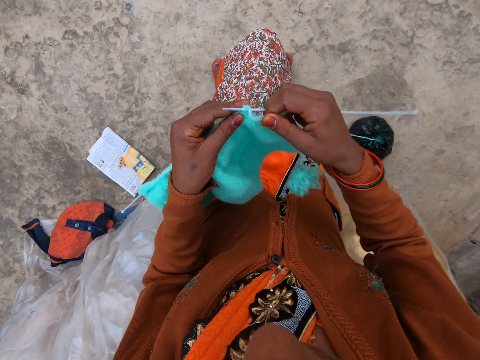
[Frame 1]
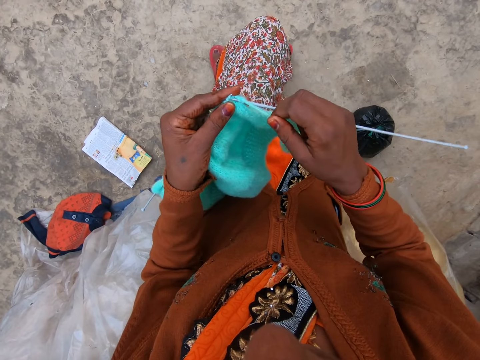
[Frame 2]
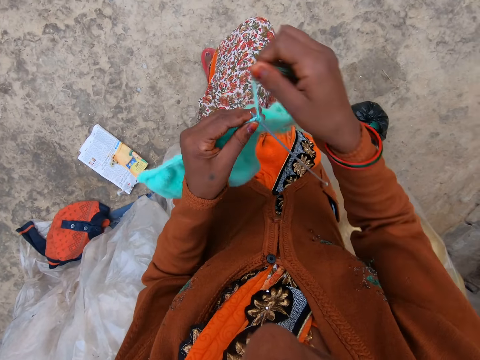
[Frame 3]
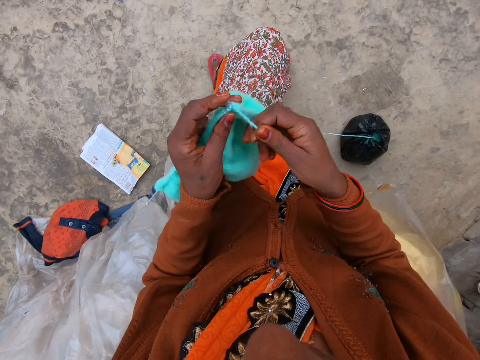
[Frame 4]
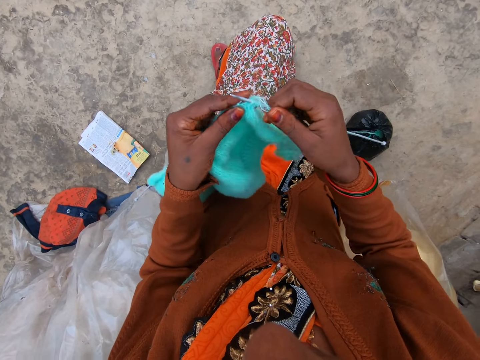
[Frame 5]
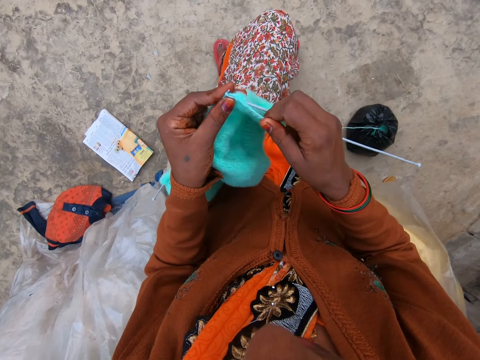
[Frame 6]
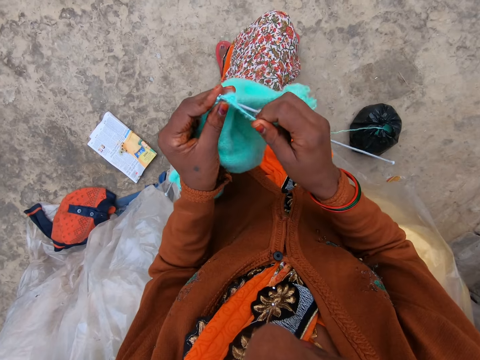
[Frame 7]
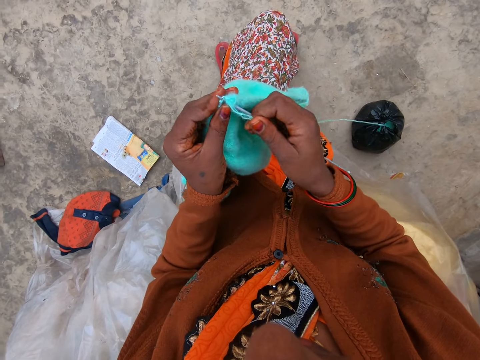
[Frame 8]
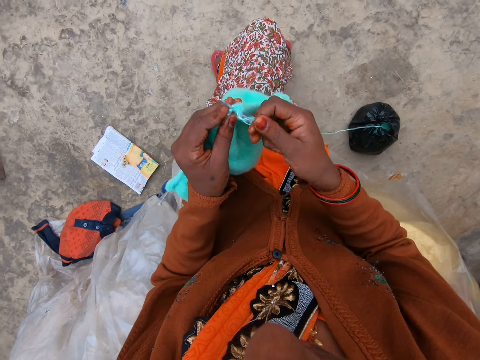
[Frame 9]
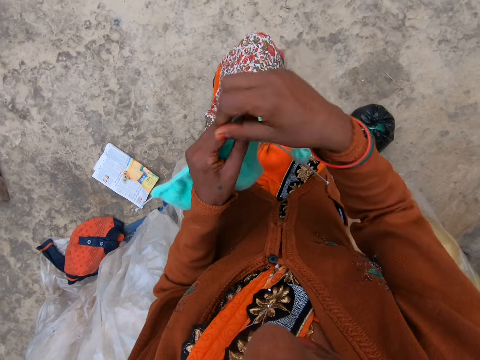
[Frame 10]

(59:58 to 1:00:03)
The camera wearer knits a garment using a yarn and knitting needles.

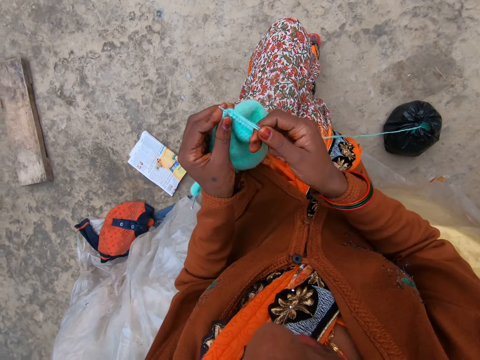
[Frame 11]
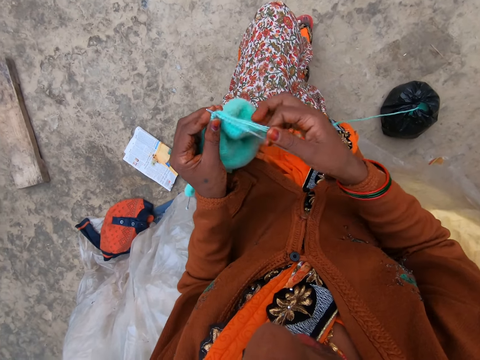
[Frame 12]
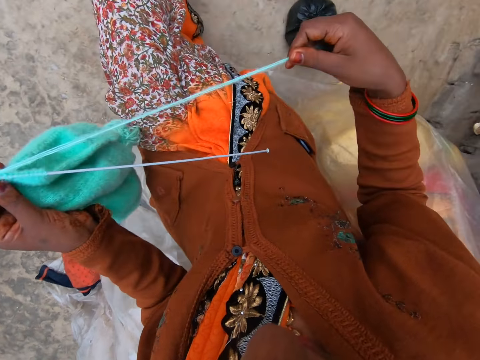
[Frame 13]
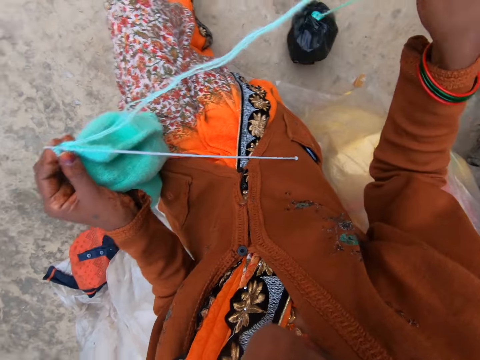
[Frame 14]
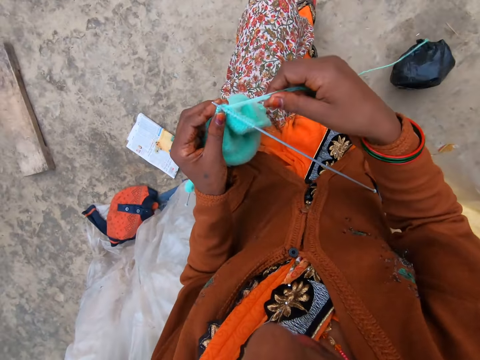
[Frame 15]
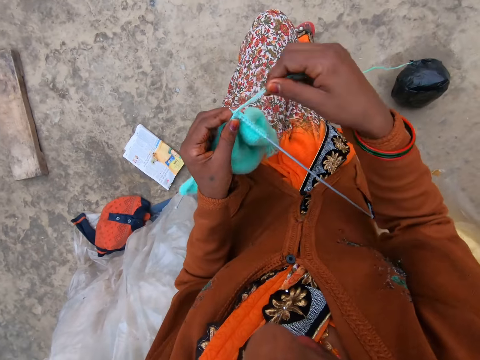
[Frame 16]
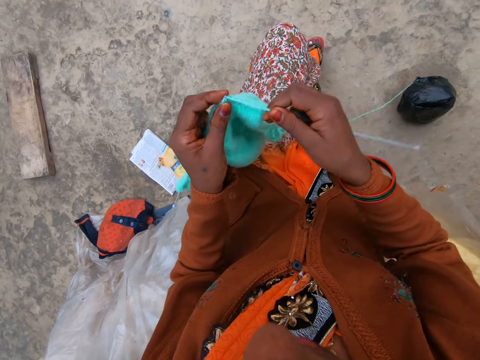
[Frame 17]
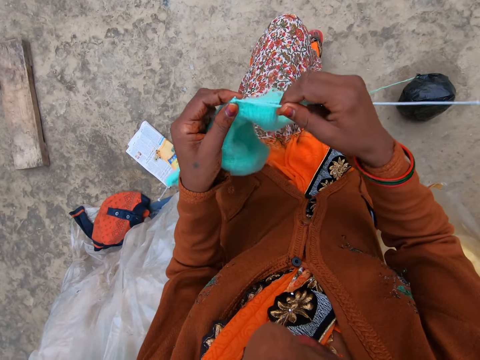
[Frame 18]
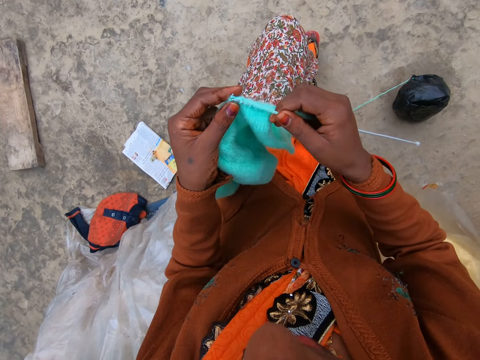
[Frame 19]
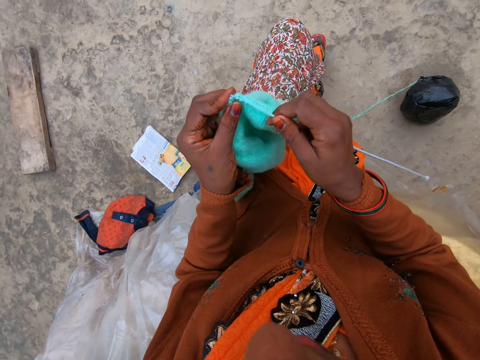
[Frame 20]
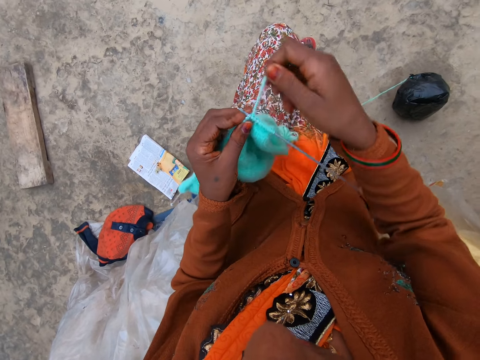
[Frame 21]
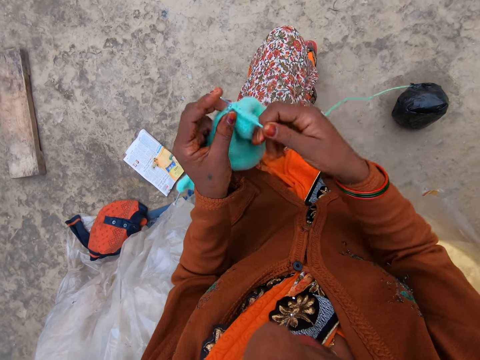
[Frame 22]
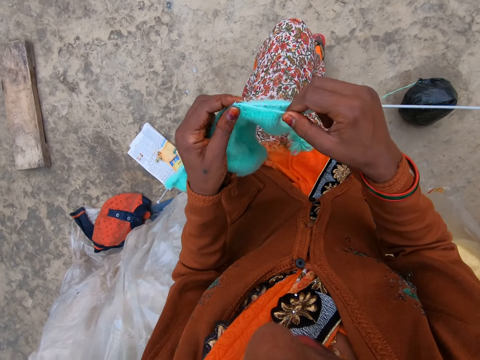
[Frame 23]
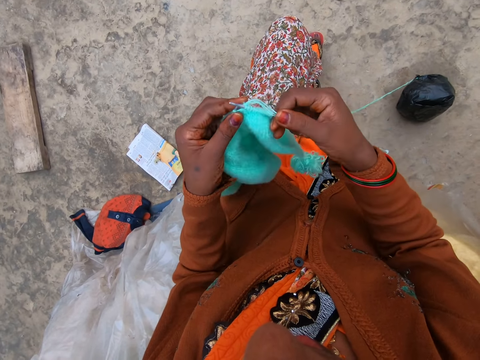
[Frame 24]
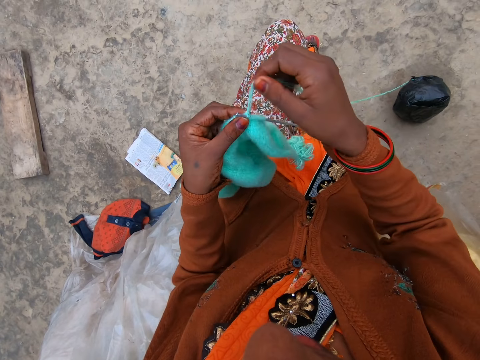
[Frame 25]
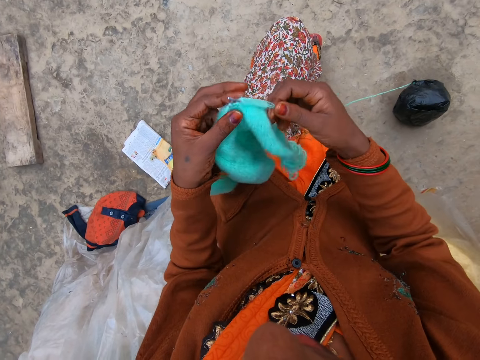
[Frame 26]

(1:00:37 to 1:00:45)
The camera wearer pulls the yarn. They knit a garment using the yarn and knitting needles.

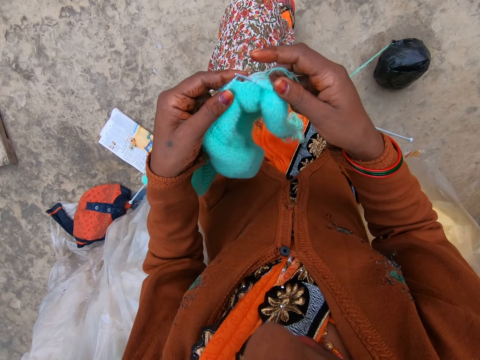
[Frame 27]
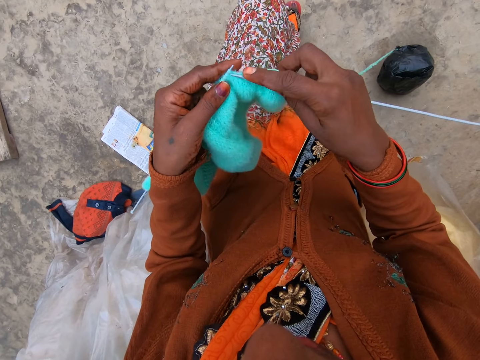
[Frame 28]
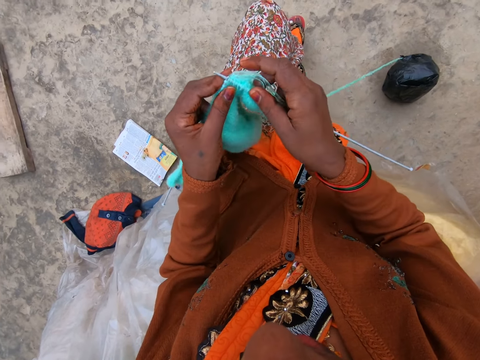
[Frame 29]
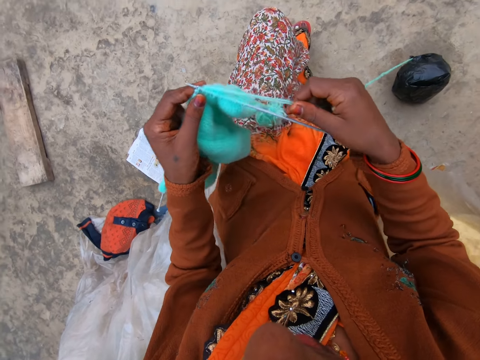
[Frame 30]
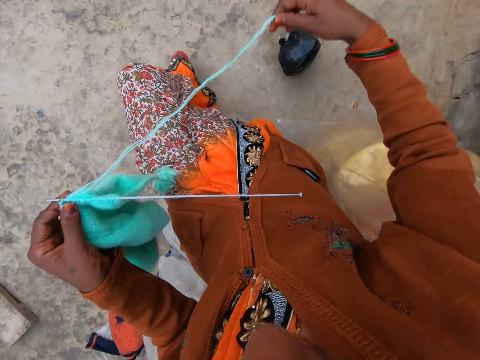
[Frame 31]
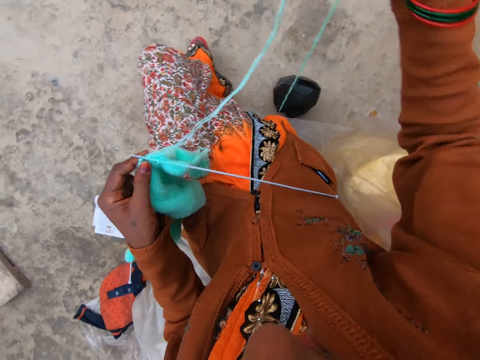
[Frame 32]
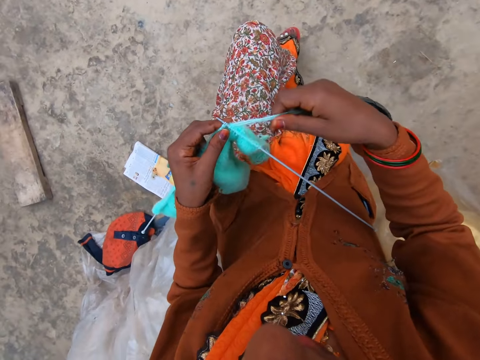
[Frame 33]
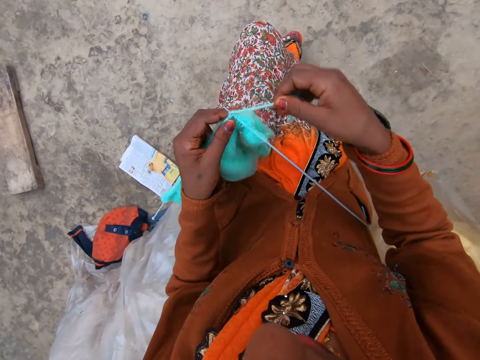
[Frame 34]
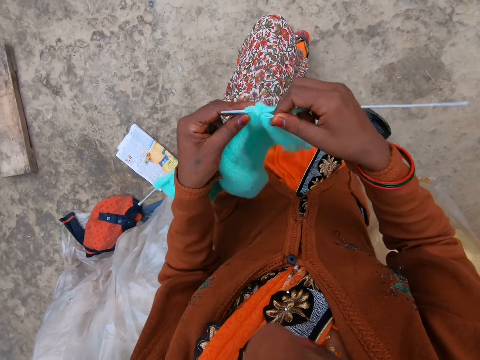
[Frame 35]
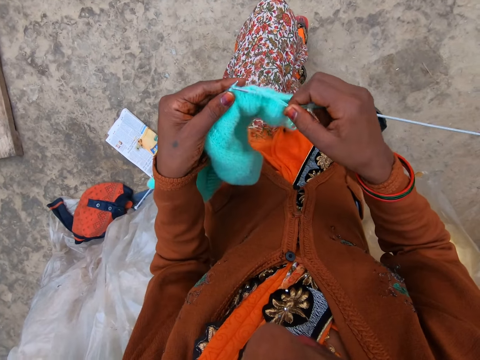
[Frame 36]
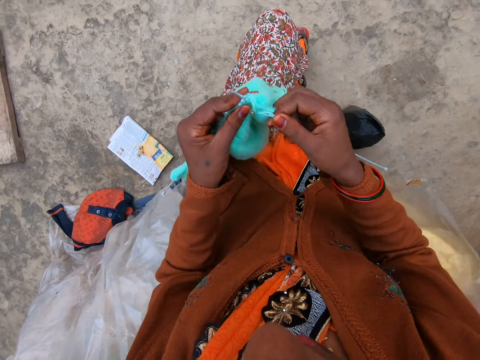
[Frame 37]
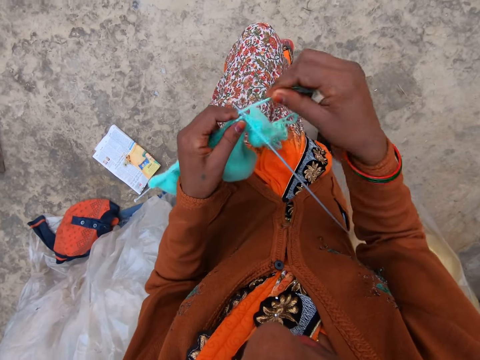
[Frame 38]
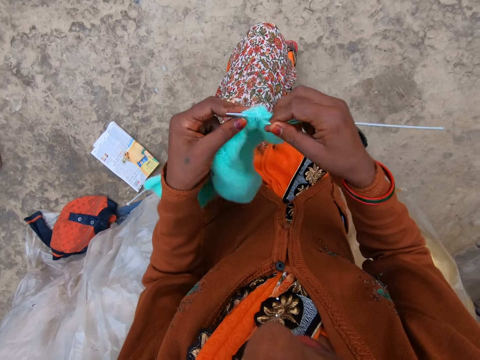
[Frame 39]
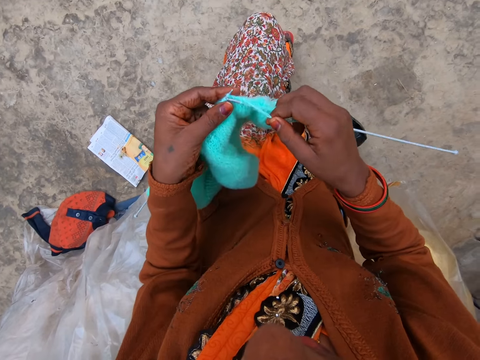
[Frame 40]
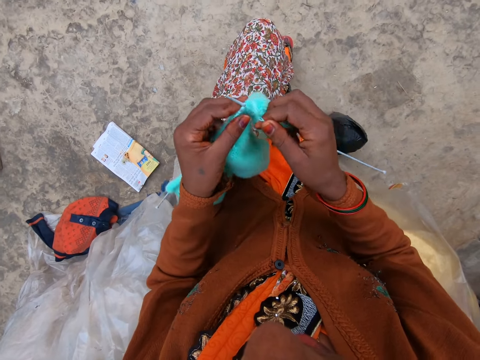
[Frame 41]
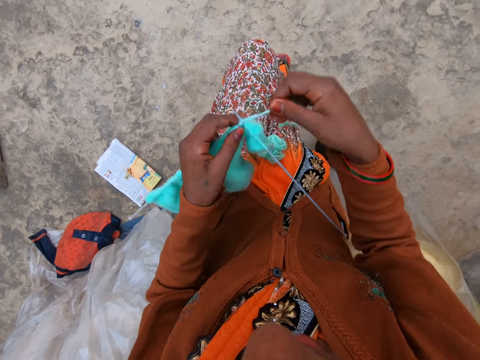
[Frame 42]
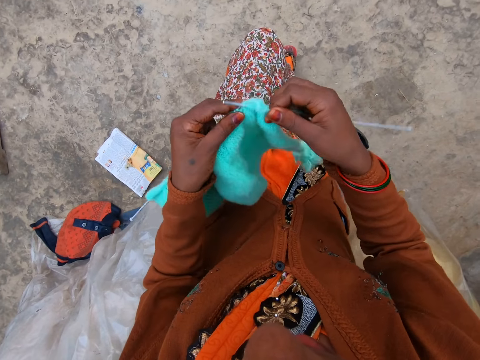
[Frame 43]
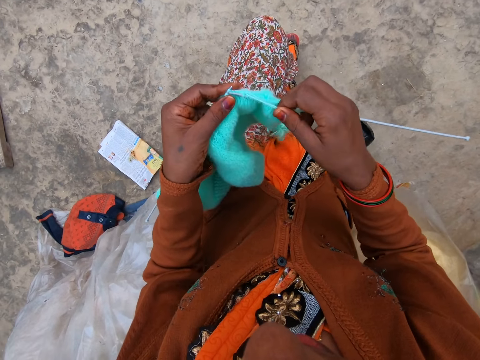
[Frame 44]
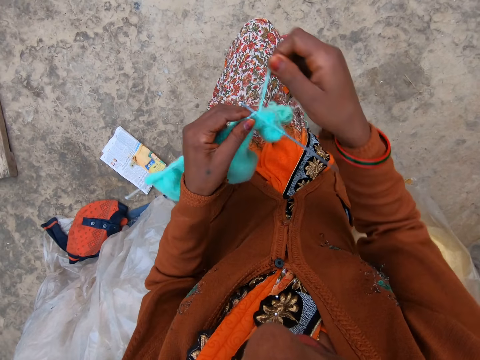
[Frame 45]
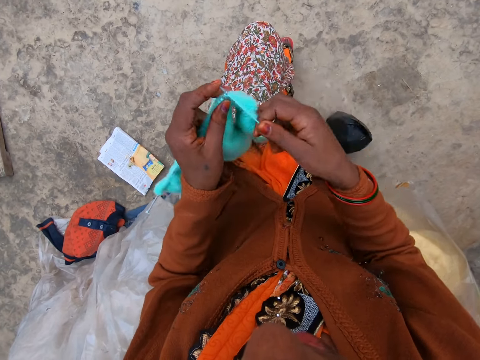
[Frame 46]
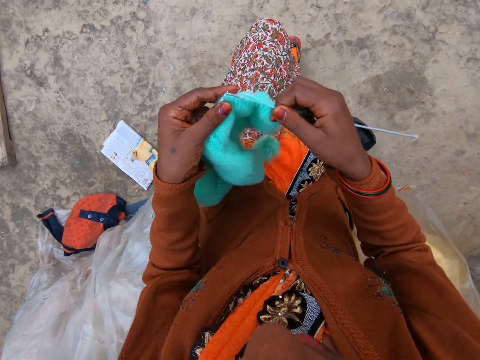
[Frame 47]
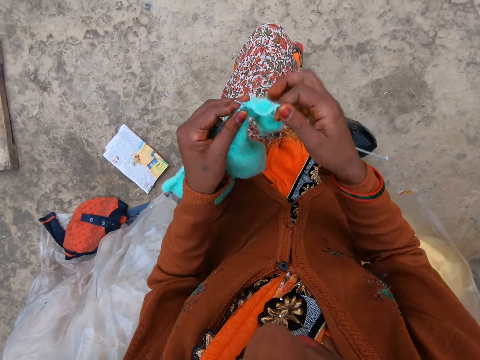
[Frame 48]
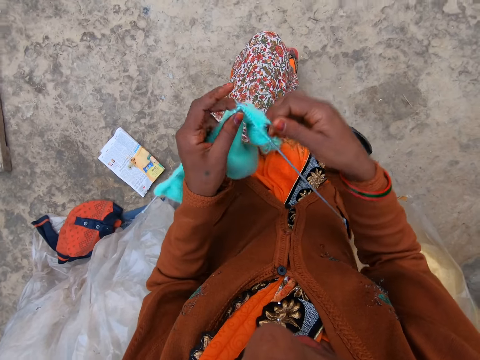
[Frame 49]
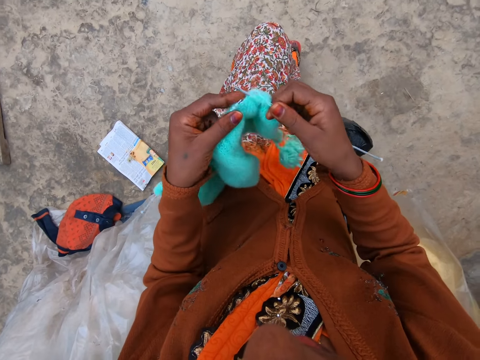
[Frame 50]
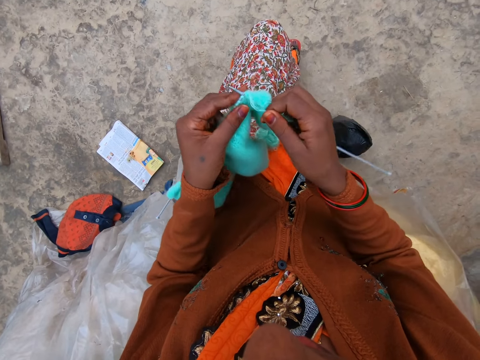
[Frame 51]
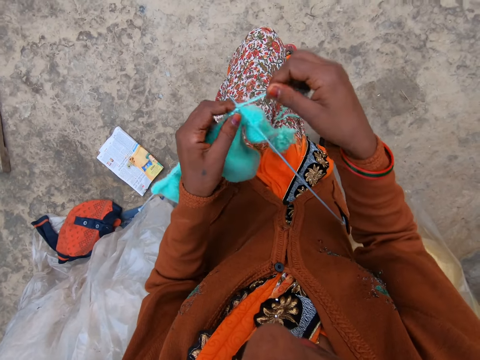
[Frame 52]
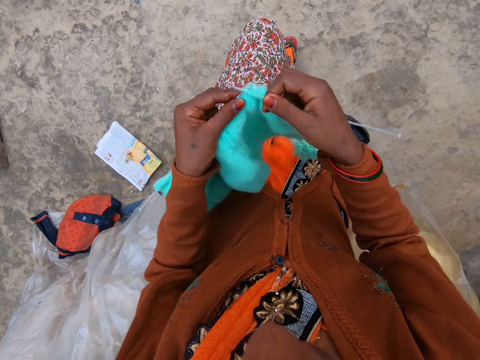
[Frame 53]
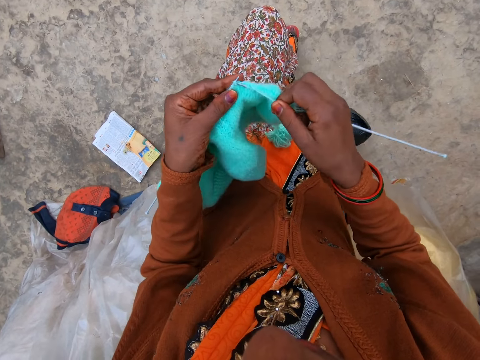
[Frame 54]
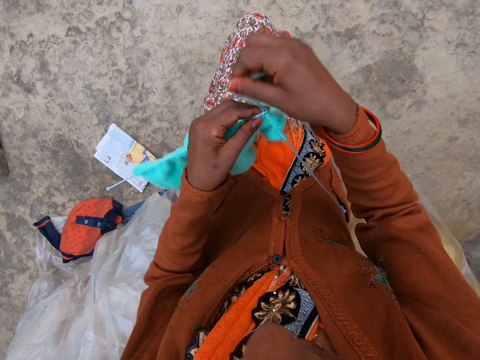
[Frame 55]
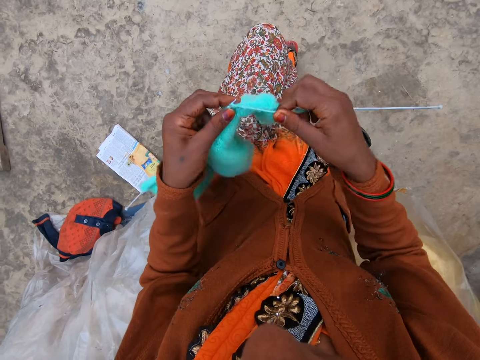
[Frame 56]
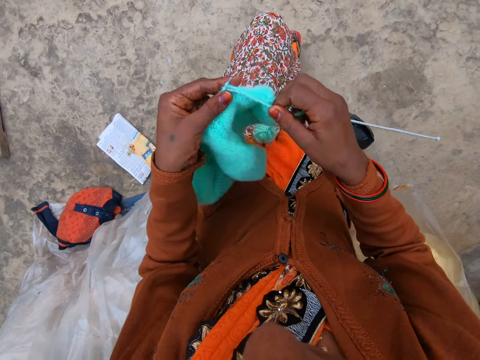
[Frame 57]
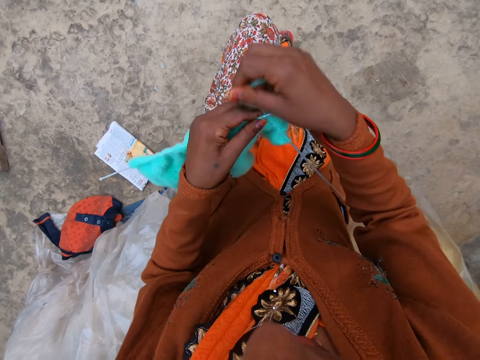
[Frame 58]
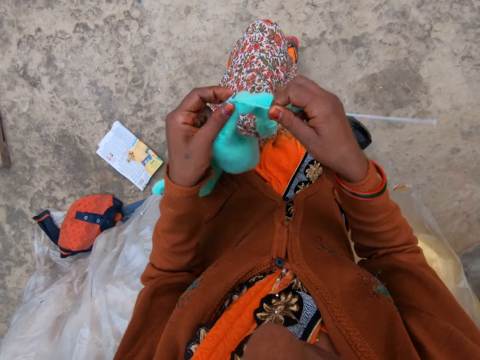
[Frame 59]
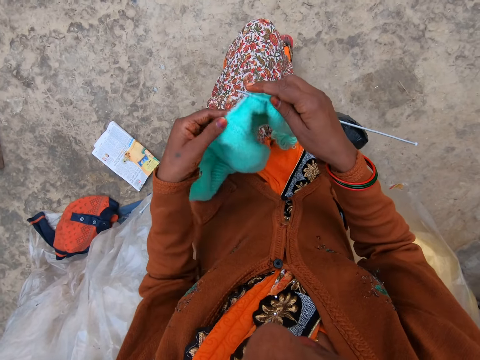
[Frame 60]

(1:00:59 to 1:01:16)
The camera wearer pulls the yarn. They knit a garment using the yarn and knitting needles.
